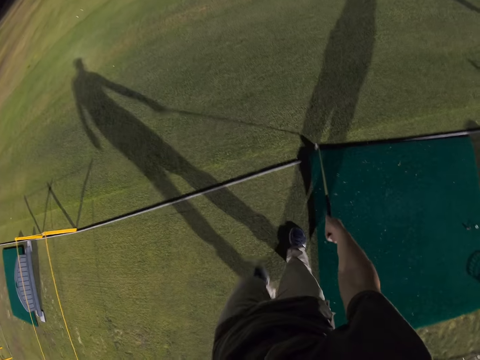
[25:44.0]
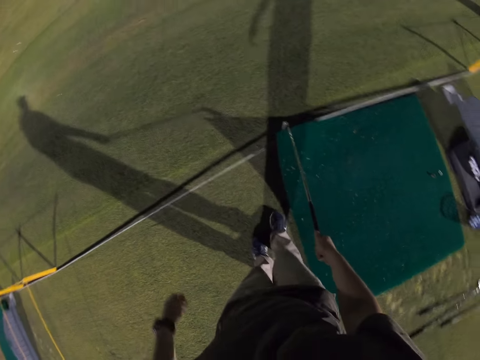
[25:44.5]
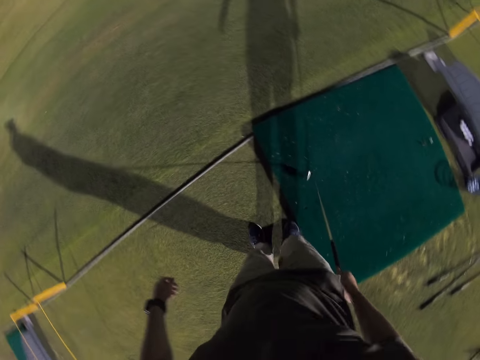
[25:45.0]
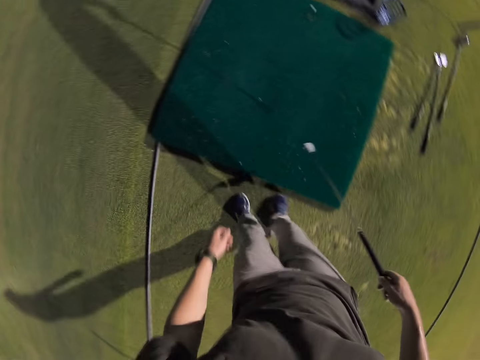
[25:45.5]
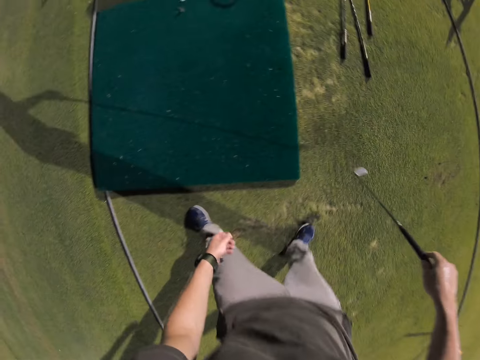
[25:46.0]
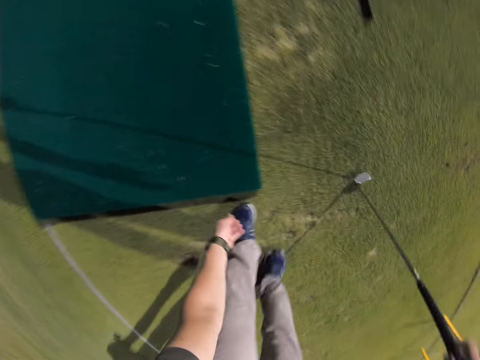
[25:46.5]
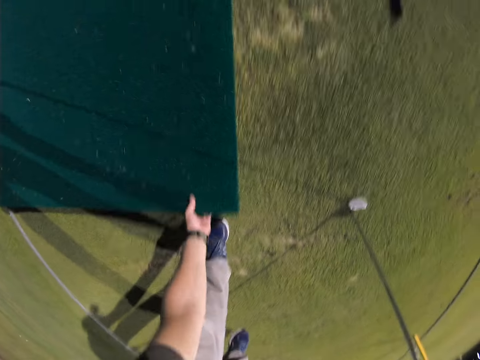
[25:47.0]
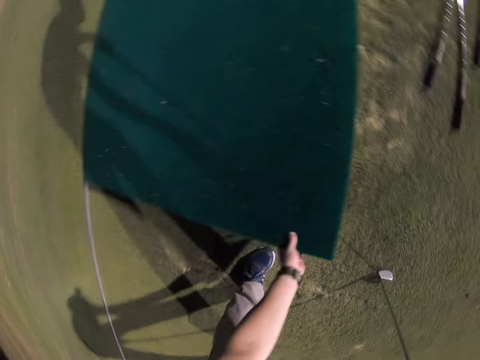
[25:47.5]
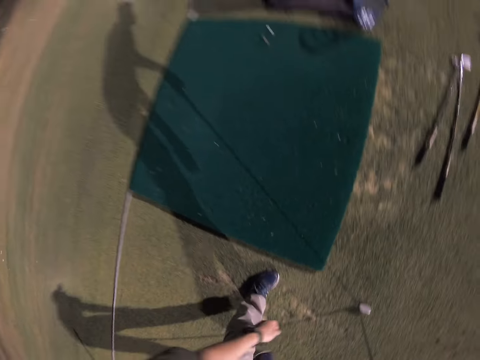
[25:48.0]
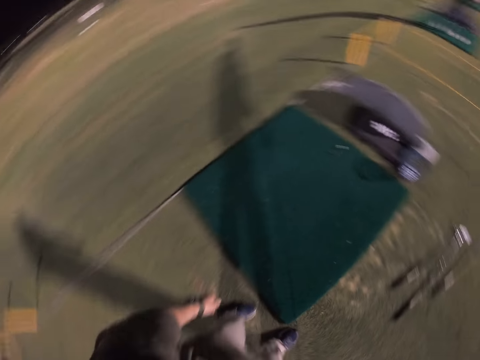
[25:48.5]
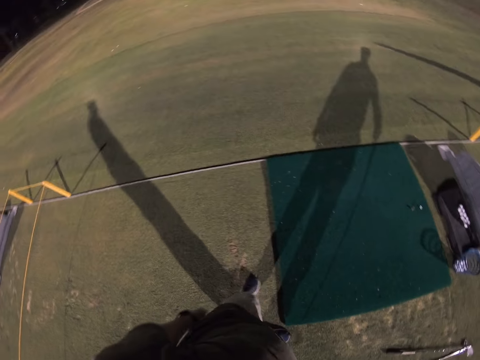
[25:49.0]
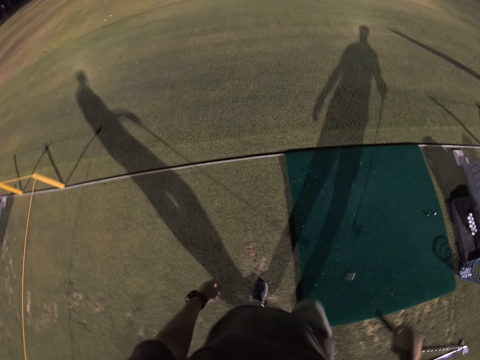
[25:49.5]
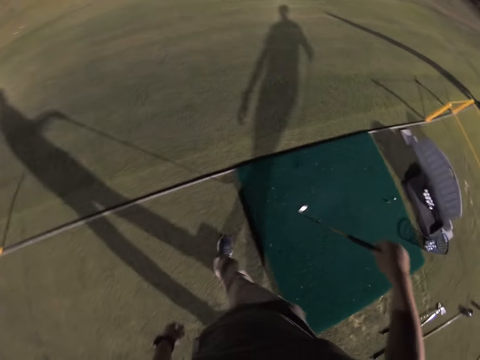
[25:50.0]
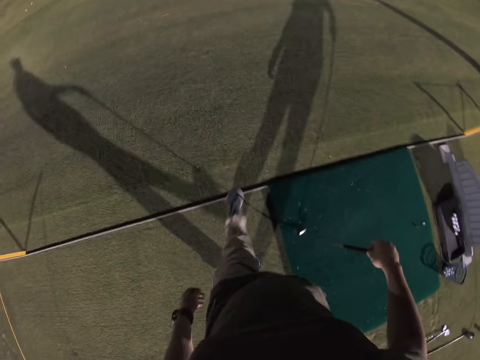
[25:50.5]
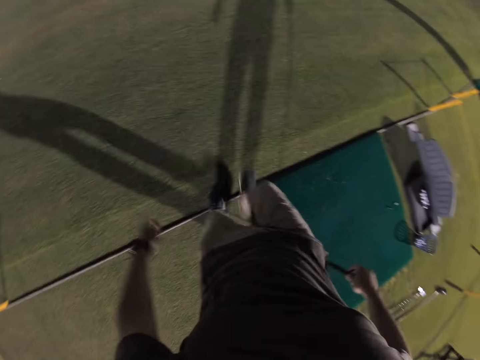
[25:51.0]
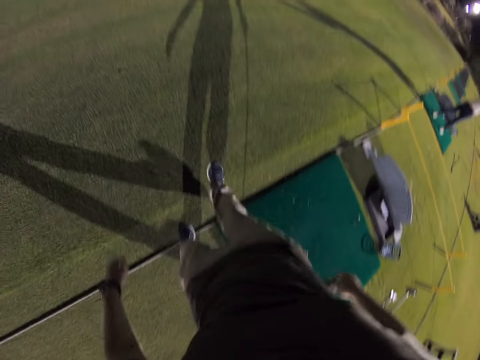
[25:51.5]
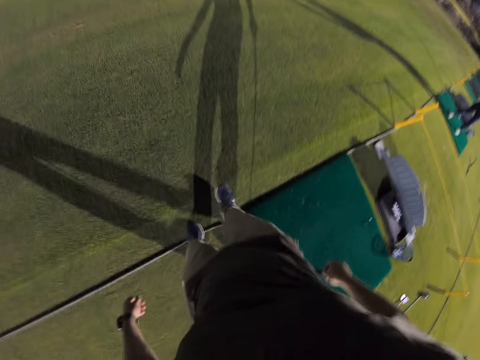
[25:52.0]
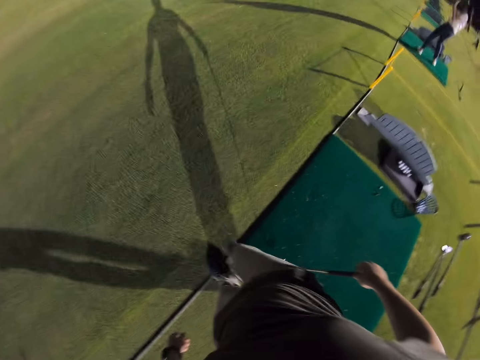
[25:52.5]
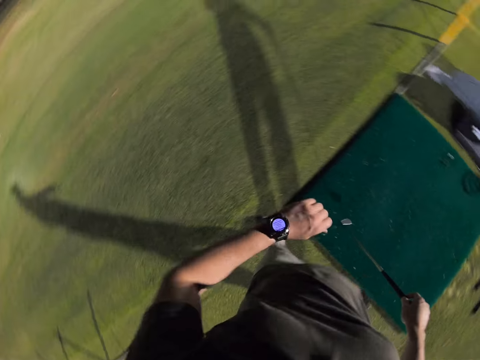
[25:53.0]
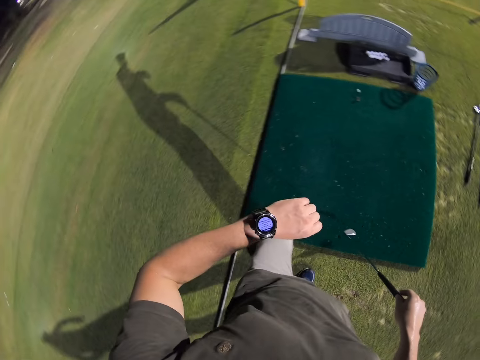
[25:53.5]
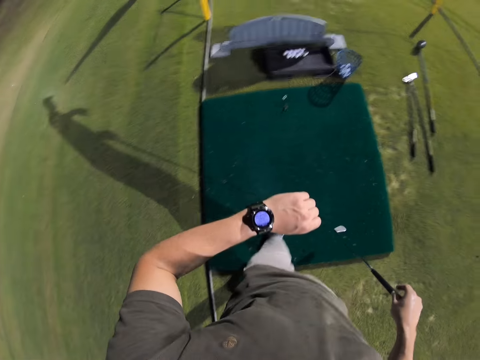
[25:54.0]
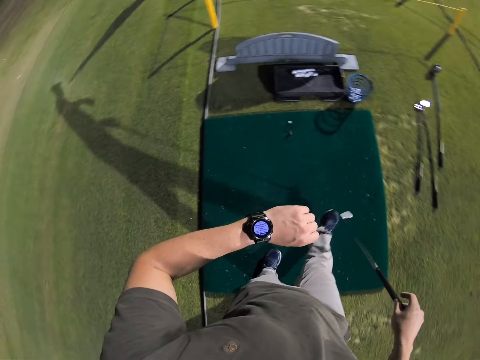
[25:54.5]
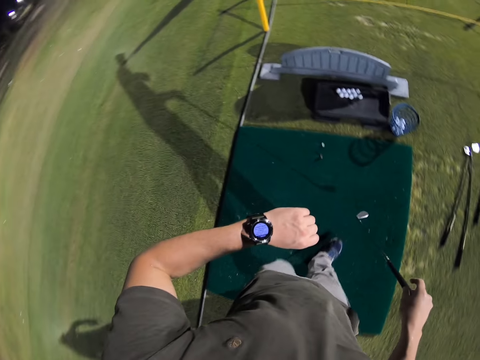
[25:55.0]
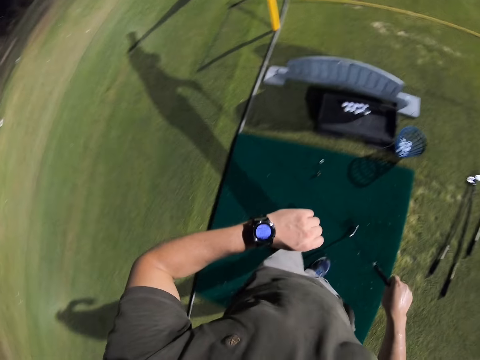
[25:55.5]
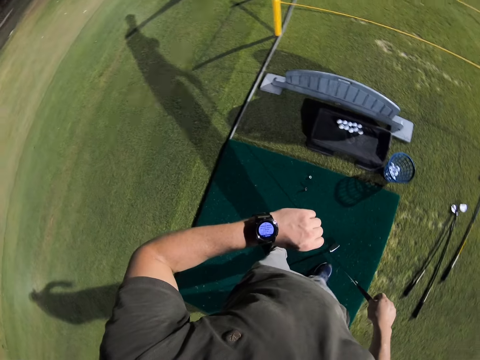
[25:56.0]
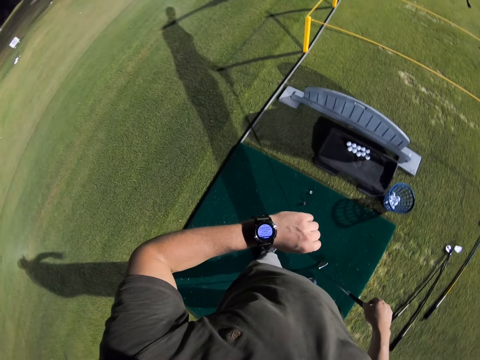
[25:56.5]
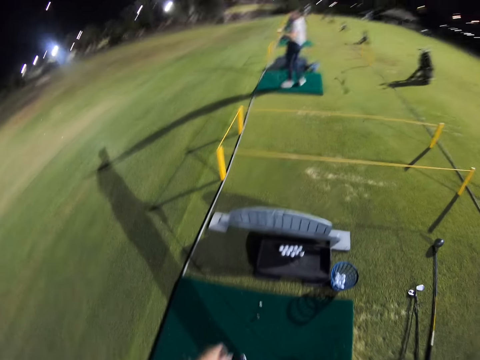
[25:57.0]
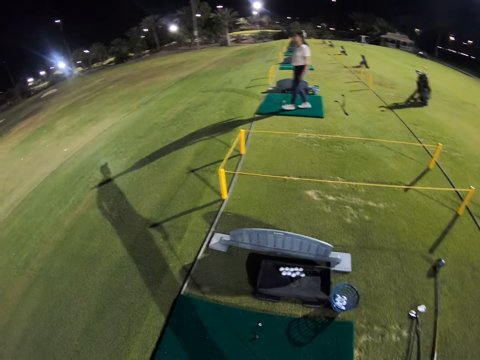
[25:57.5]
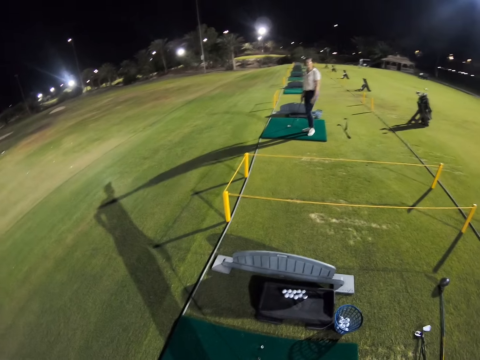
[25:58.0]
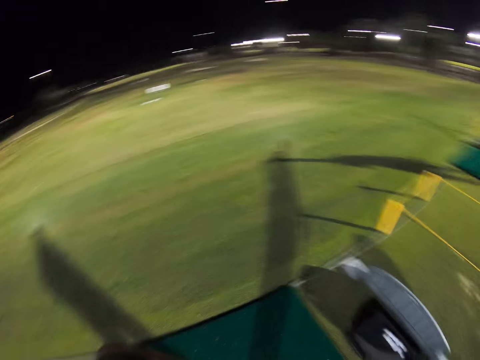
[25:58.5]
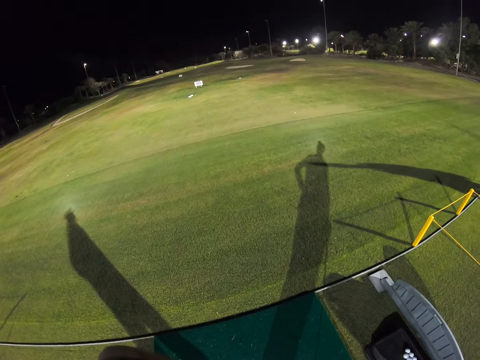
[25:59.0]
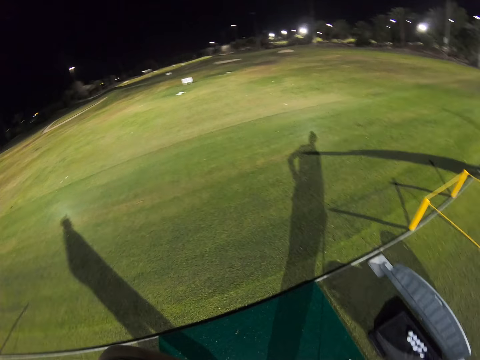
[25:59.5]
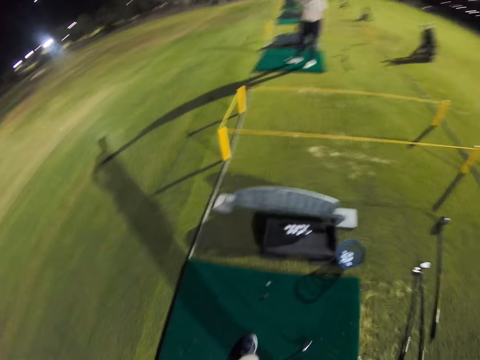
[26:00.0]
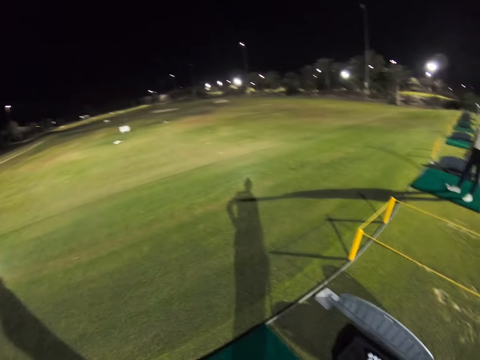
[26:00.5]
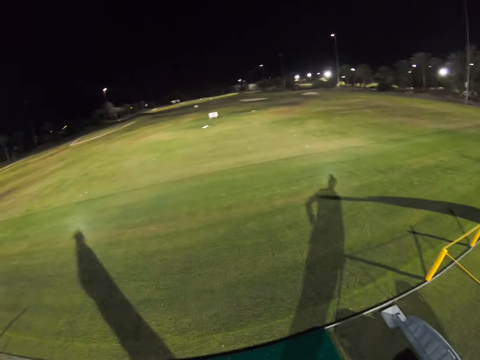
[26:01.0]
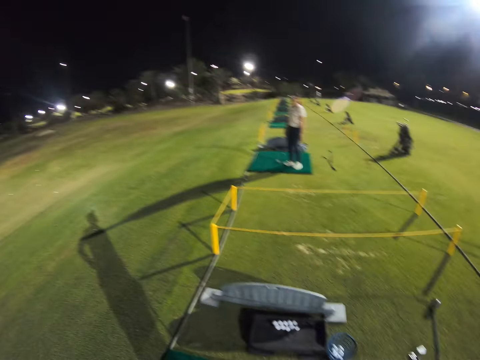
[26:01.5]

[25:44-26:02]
The camera wearer adjusts the mat with the golf club. They walk around. They adjust the mat. They lift the carpet. They walk around. They kick the floor metal. They hit the metallic rod with the right hand. They look at the watch. They look around.

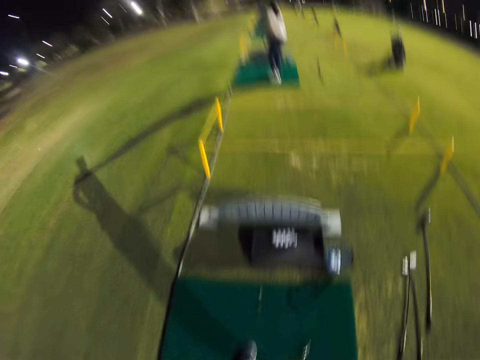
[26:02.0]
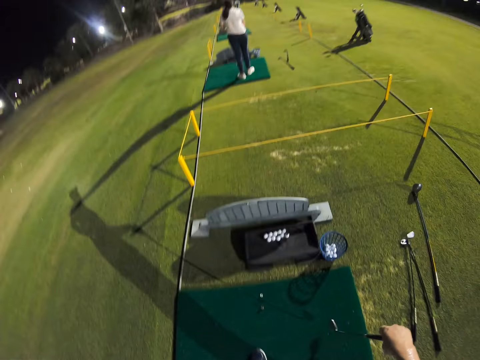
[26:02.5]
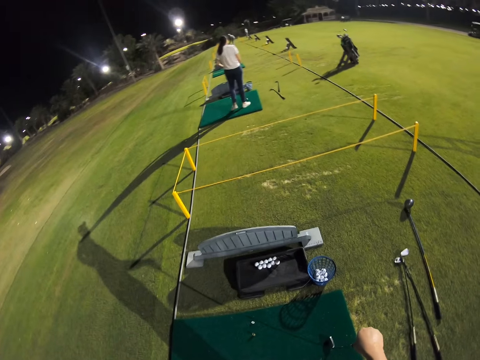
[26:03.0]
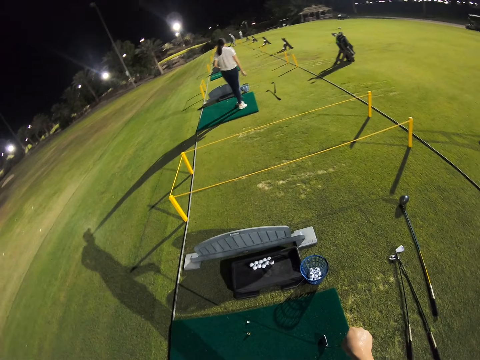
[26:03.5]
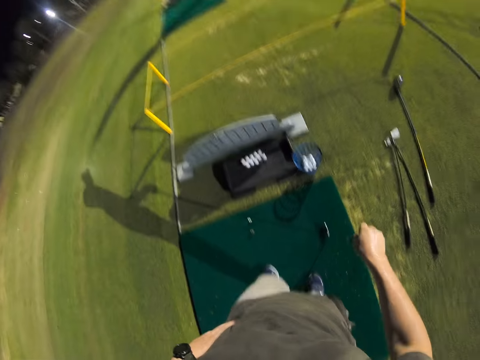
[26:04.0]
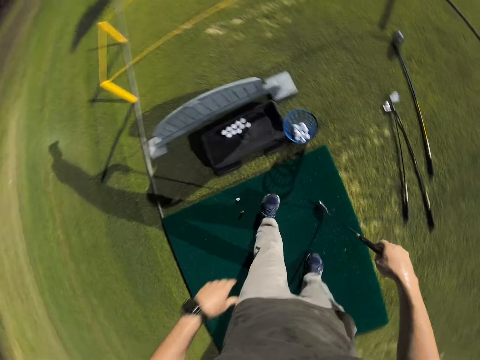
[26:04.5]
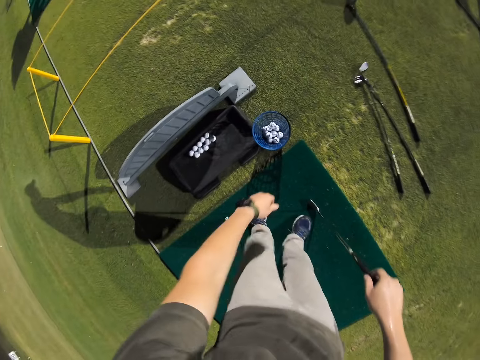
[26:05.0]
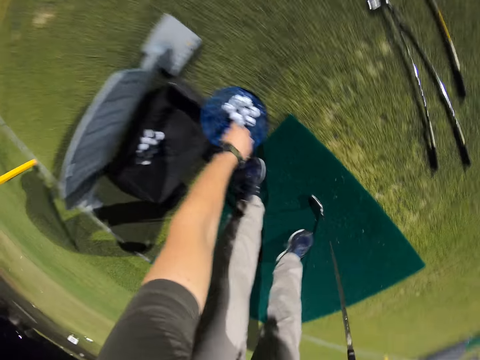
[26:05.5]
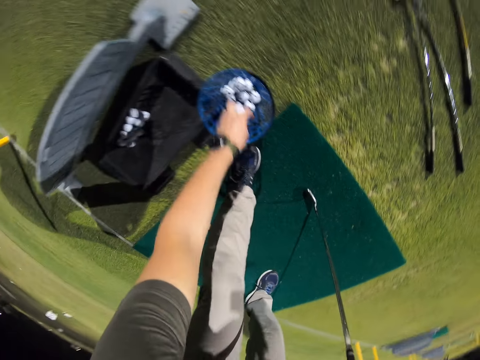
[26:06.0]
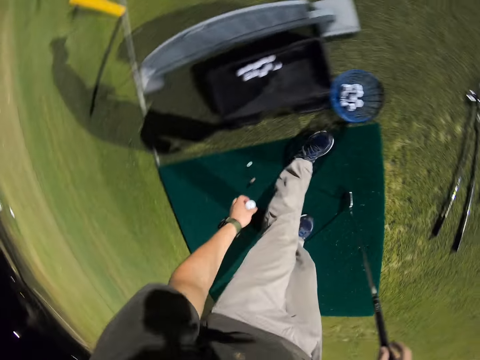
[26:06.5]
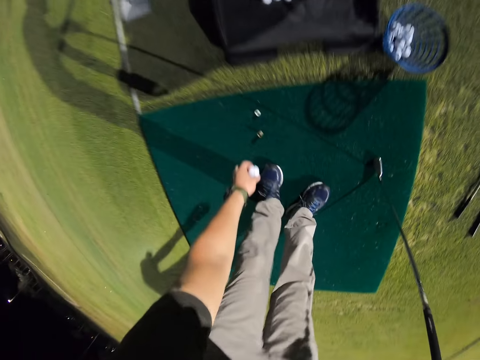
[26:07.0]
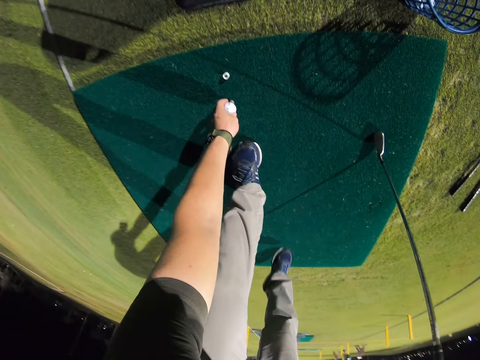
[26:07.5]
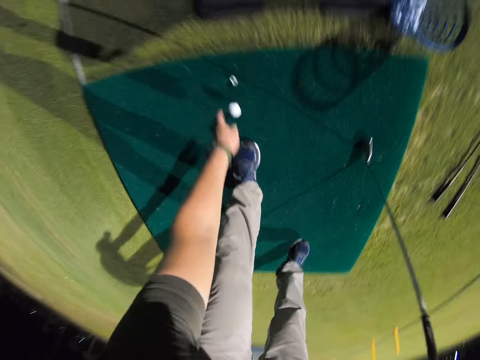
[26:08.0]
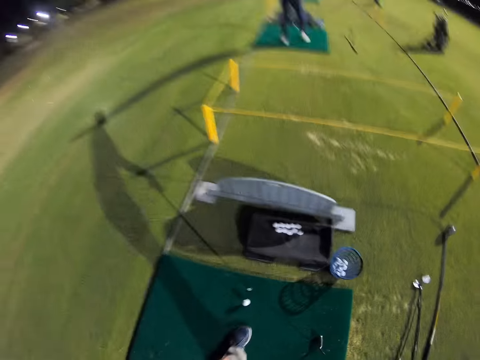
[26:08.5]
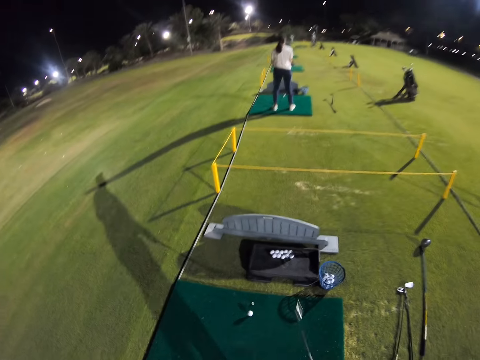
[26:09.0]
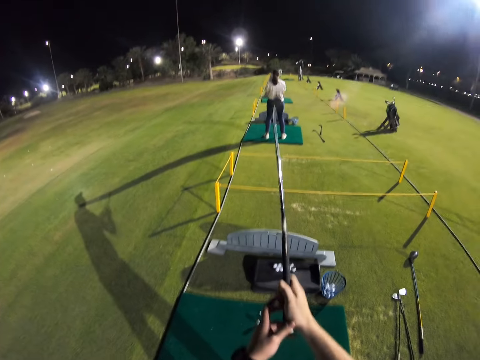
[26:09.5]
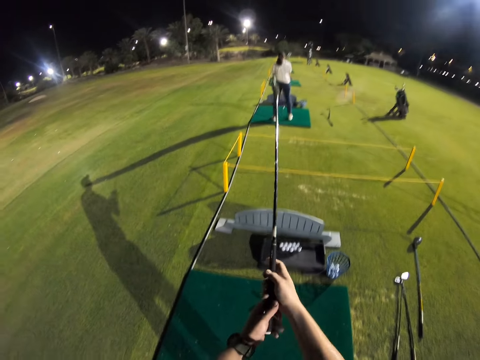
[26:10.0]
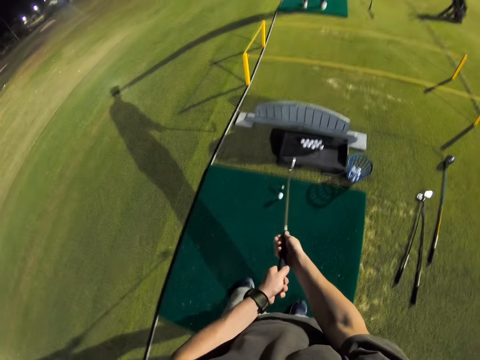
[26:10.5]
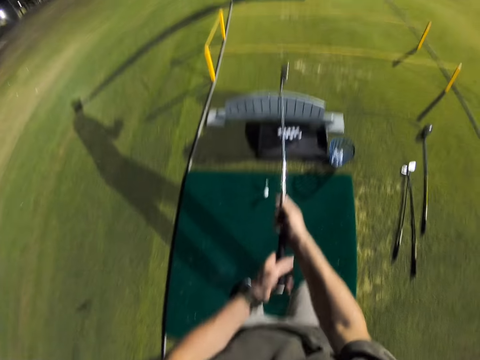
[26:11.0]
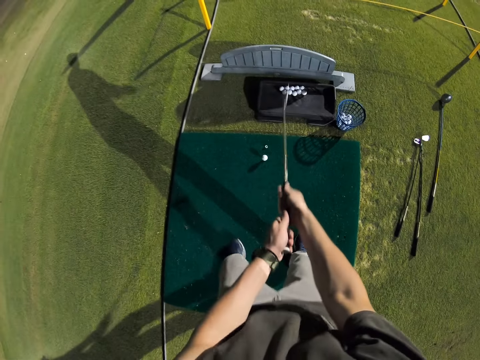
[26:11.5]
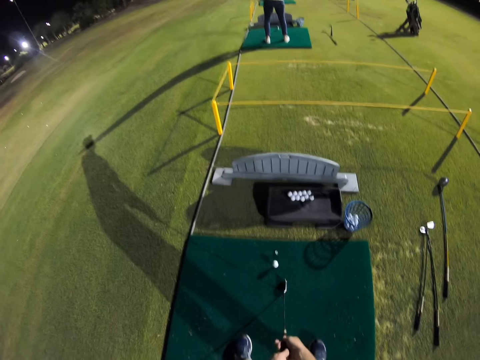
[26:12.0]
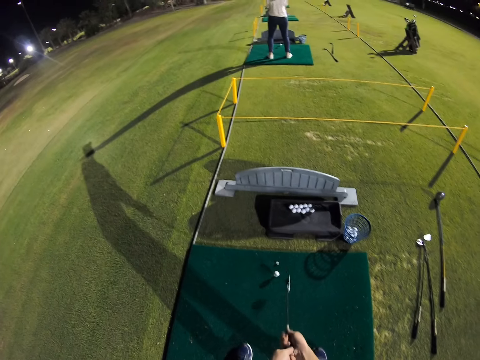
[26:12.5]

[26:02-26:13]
The camera wearer walks. They pick up a golf ball. They put down the golf ball. They raise the golf club. They point the golf club towards the golf ball.
